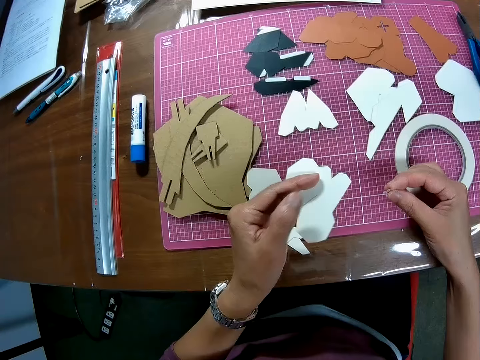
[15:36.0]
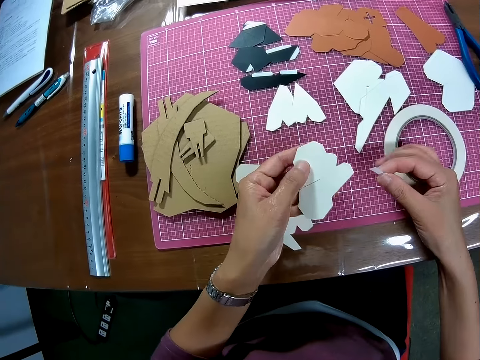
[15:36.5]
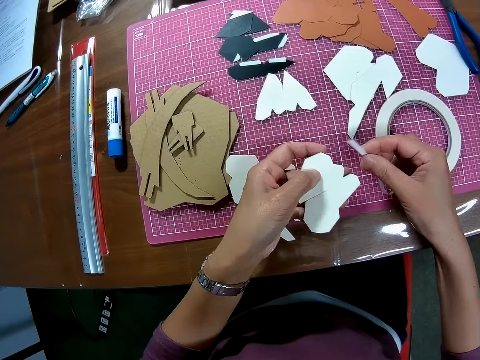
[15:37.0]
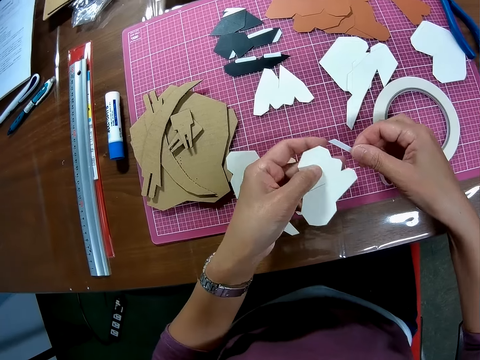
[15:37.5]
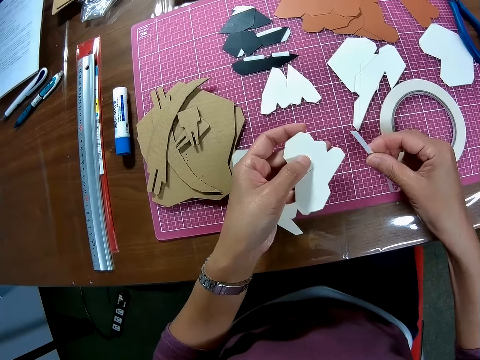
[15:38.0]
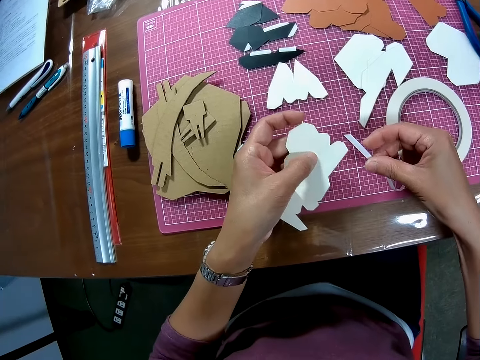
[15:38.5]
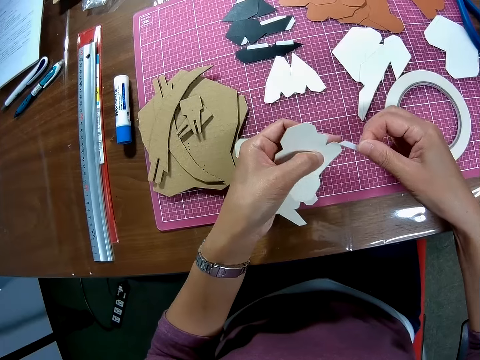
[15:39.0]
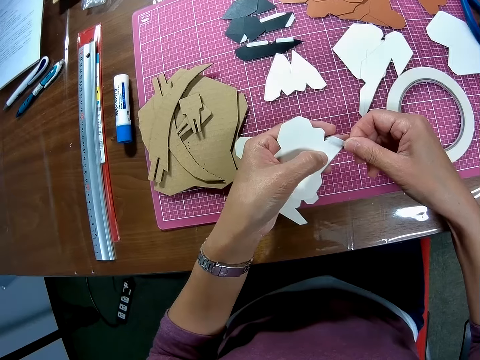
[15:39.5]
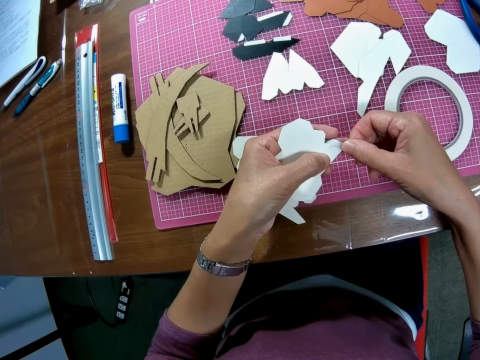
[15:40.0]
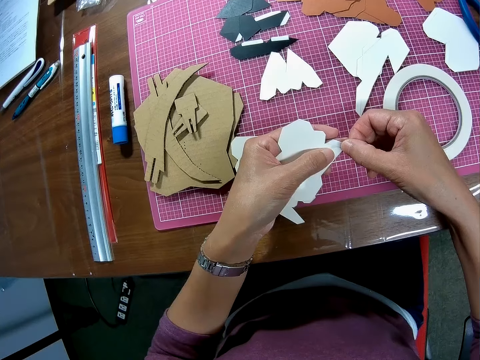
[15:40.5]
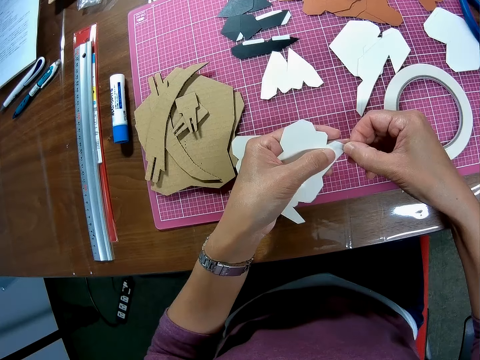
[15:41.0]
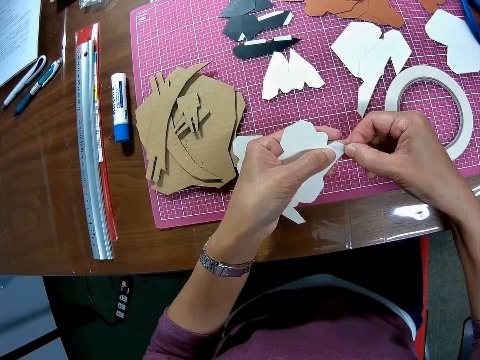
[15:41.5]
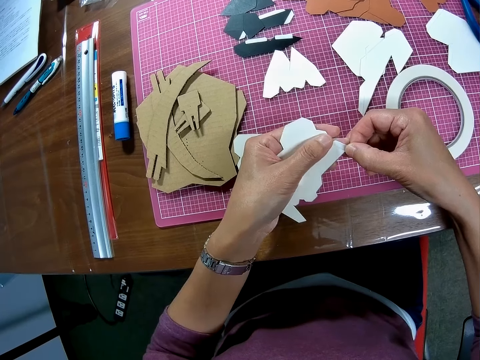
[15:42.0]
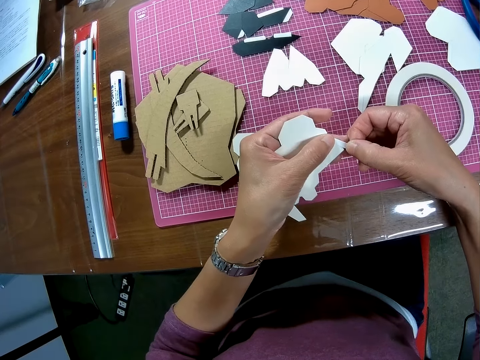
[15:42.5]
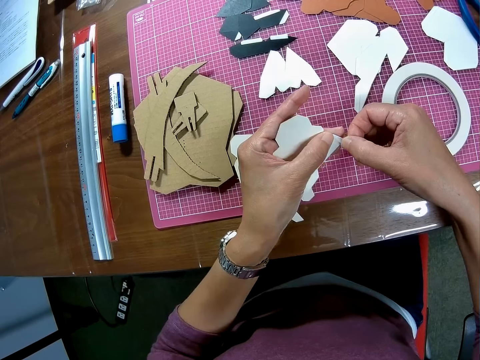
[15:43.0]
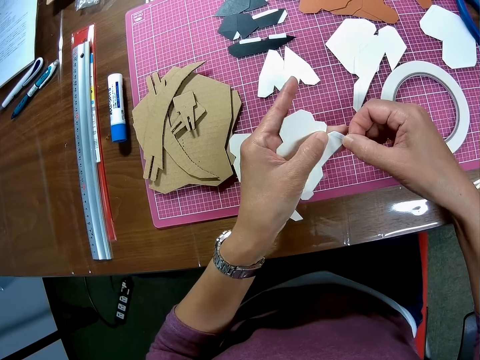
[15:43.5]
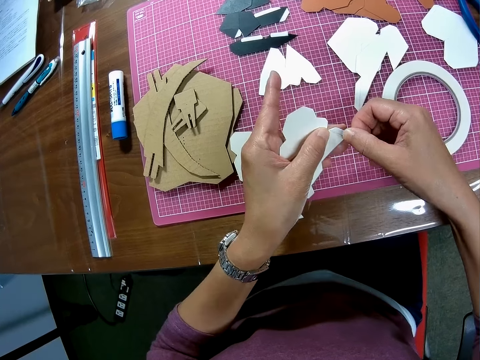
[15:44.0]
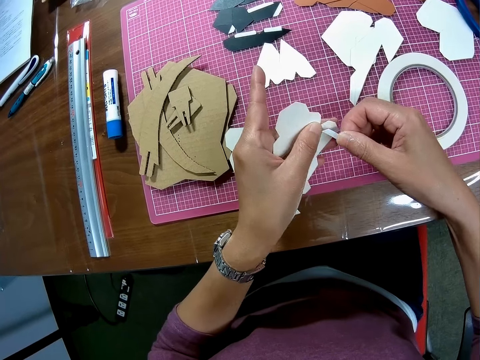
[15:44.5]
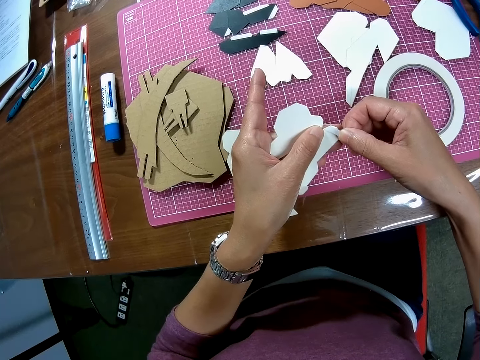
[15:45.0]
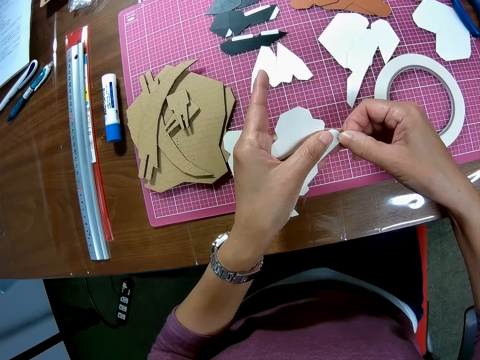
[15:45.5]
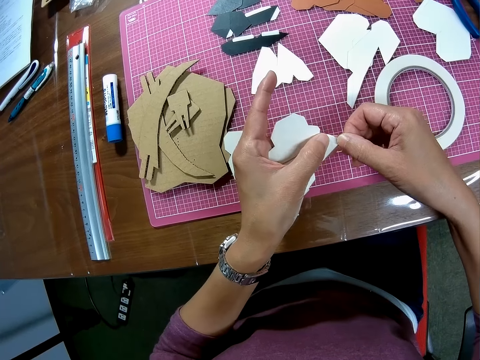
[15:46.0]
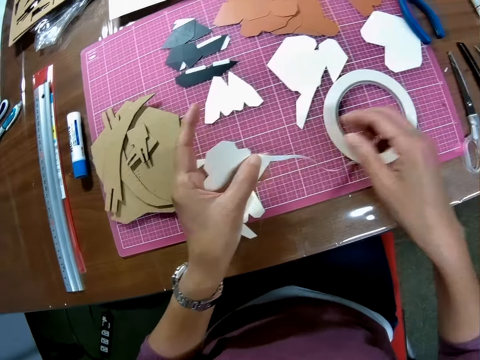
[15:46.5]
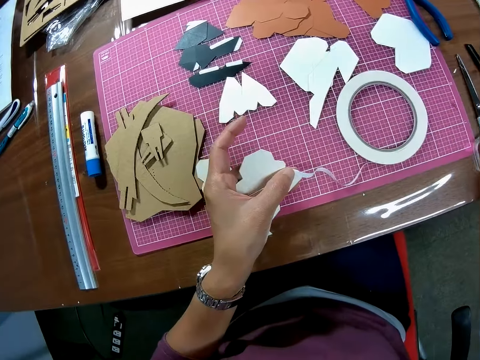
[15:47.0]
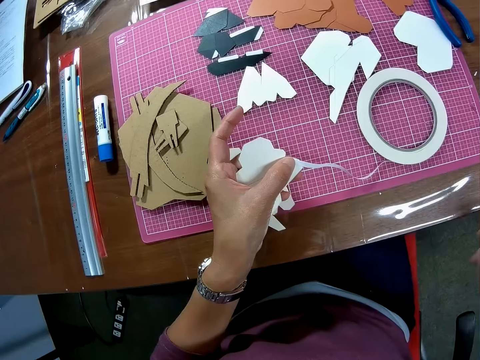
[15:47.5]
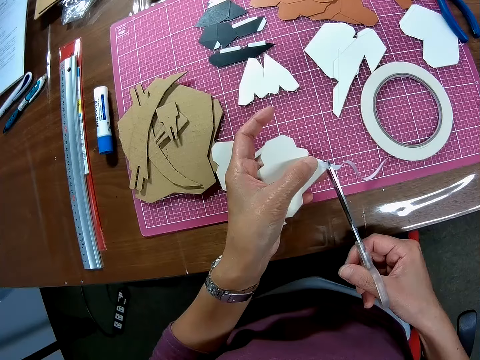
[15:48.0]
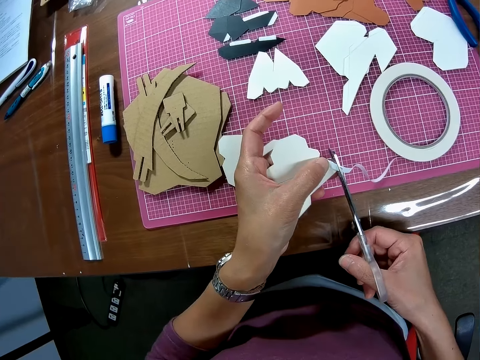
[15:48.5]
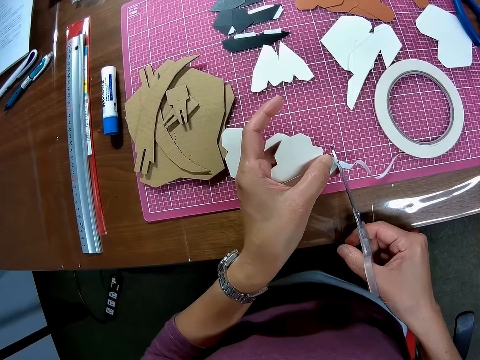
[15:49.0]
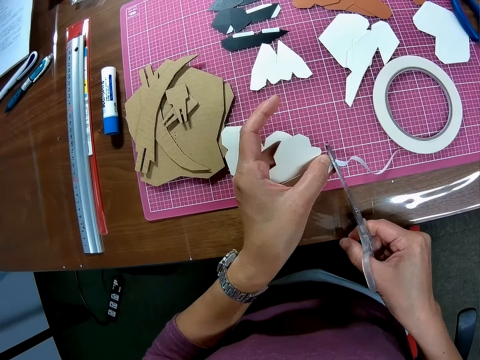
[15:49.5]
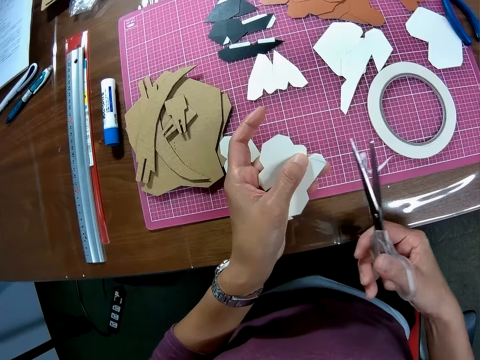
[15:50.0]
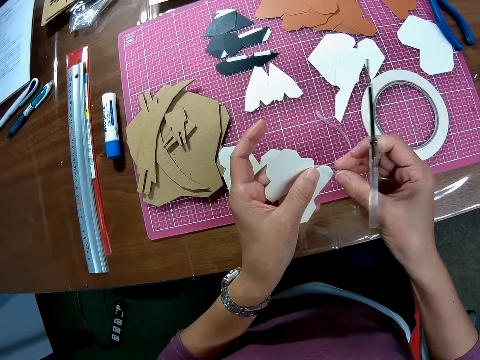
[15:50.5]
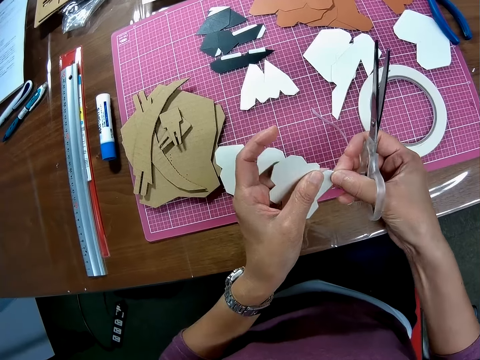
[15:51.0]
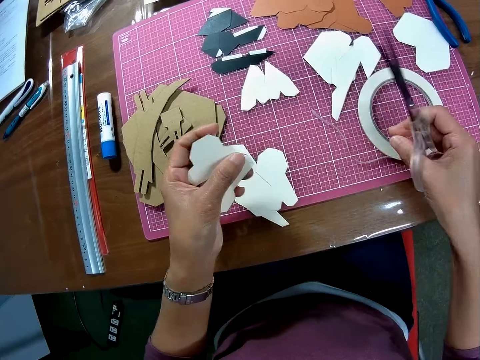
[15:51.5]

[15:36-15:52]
The camera wearer holds a piece of manila paper. They put the masking tape on the piece of manila paper. They remove their right hand from the tape. They pick up the pair of scissors from the table. They cut the masking tape with the pair of scissors. They hold the manila paper with their left hand.

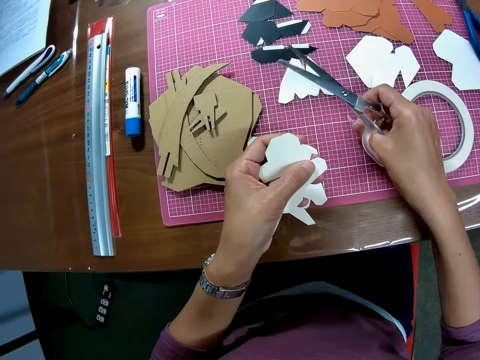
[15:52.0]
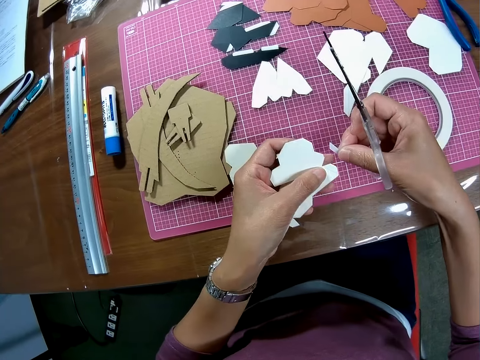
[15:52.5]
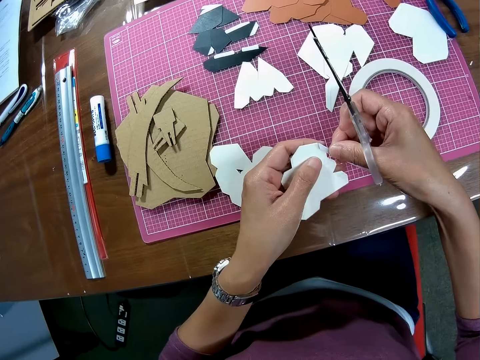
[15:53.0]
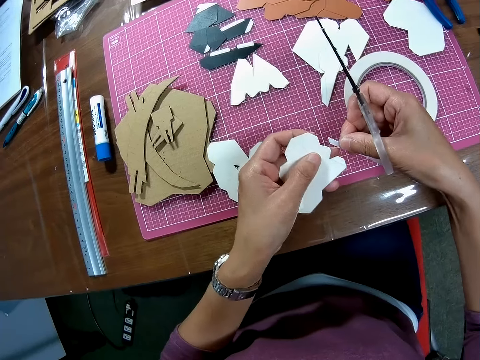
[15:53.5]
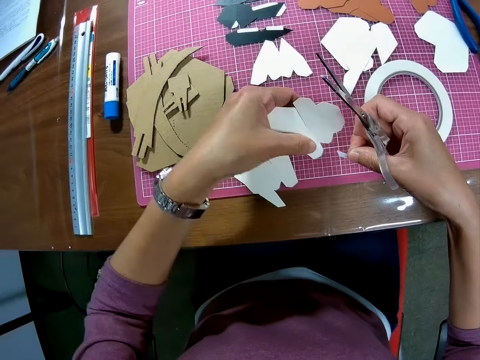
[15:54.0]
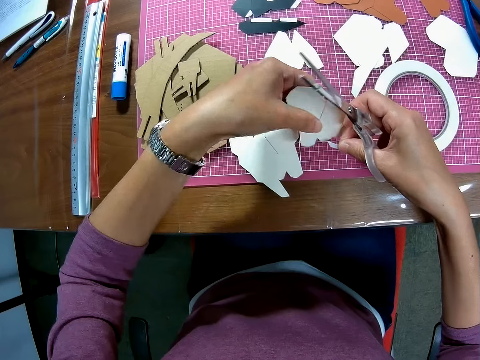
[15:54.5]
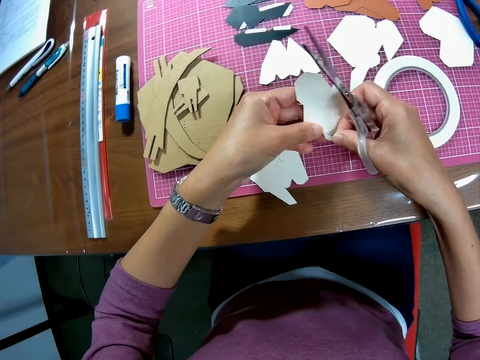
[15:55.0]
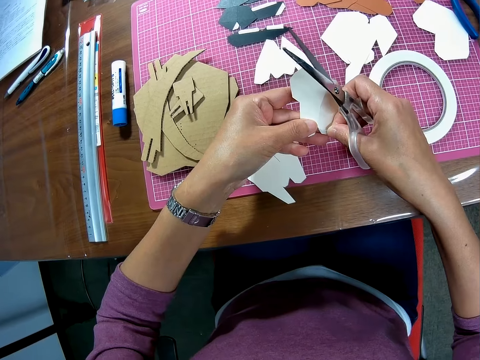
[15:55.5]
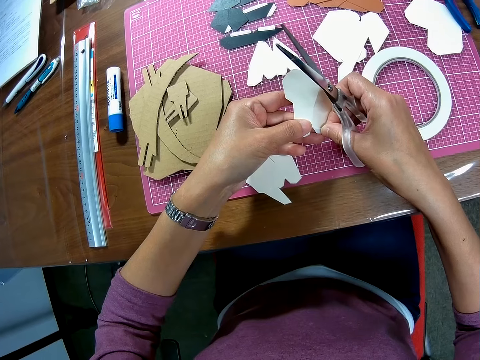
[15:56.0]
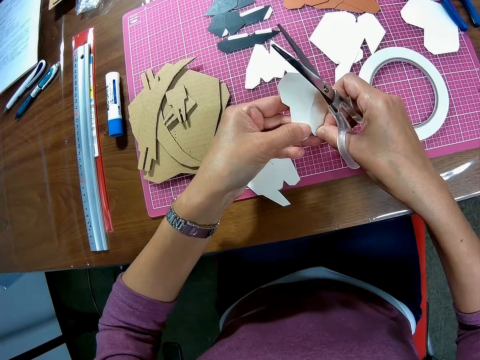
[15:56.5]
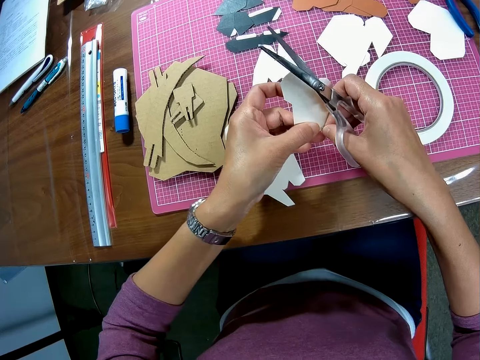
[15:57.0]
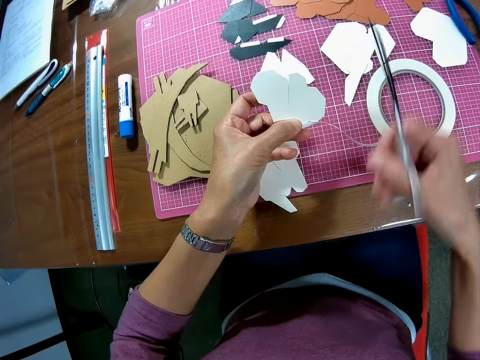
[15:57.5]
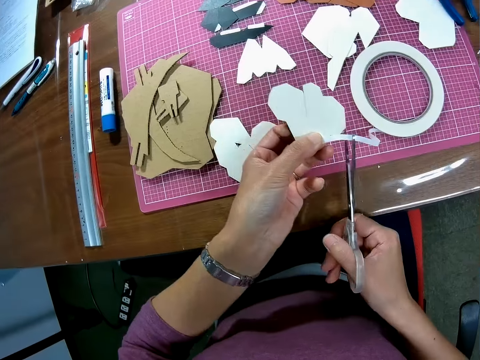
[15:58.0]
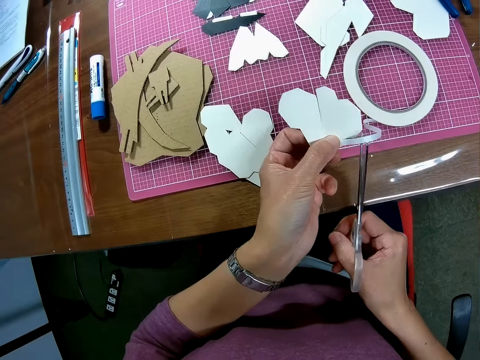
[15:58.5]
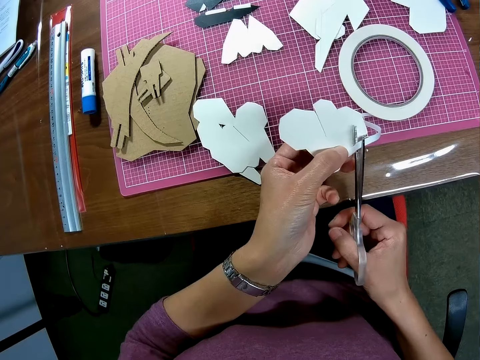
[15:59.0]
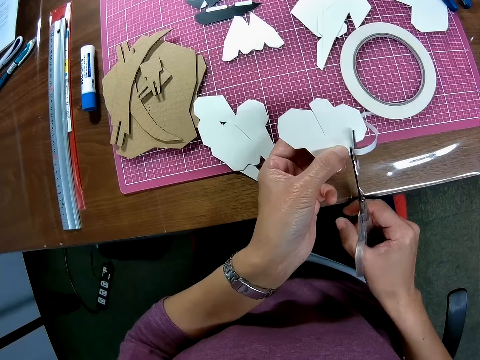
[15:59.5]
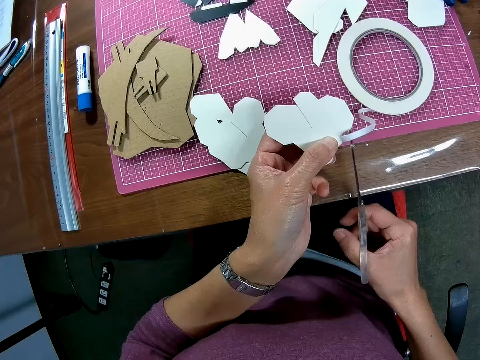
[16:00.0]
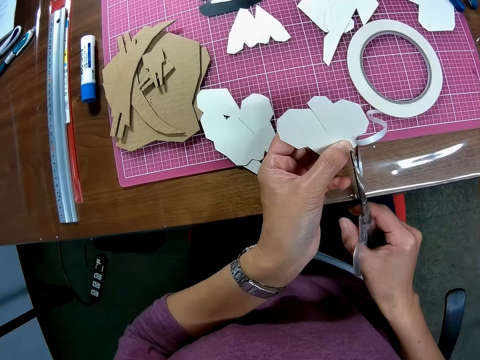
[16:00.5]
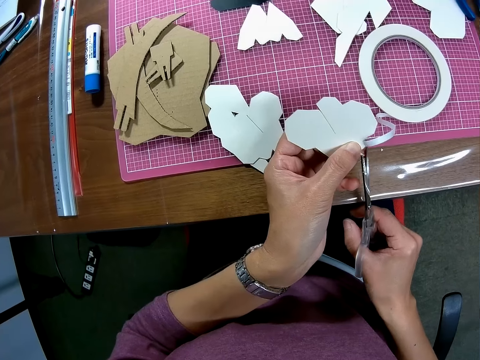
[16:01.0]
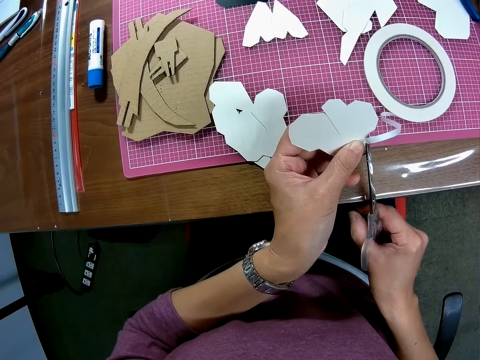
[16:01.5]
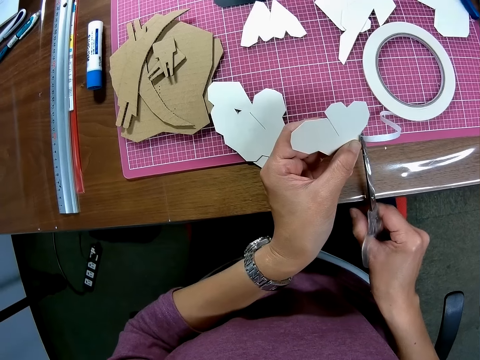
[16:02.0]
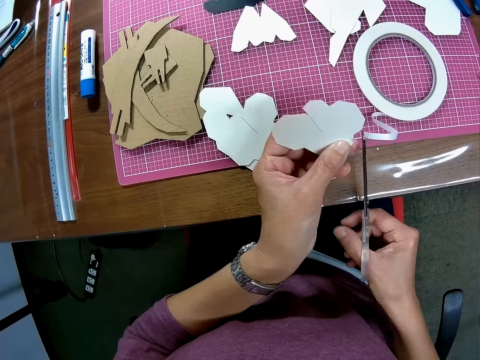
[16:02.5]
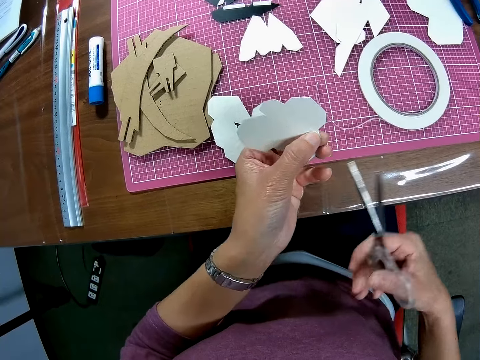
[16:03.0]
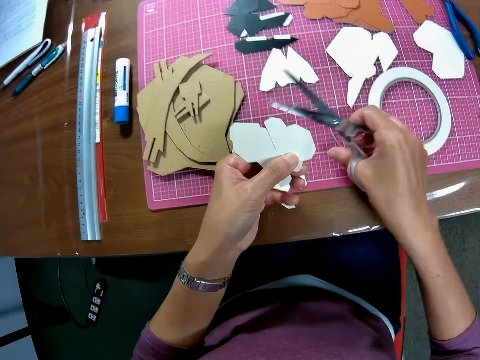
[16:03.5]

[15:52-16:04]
The camera wearer picks up the masking tape on the table. They hold a piece of manila paper with their left hand. They put the masking tape on the piece of manila paper. They remove their right hand from the tape. They cut the masking tape with a pair of scissors.
